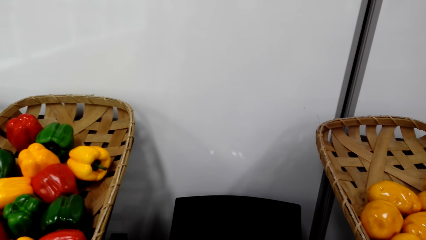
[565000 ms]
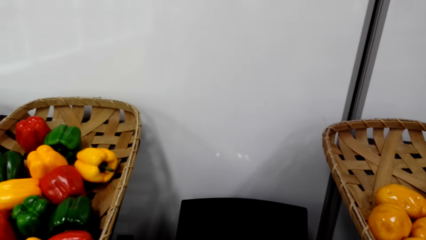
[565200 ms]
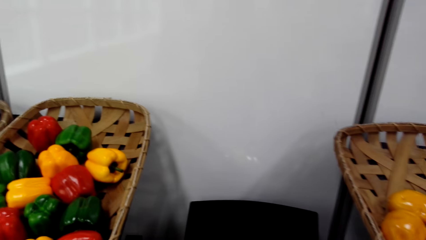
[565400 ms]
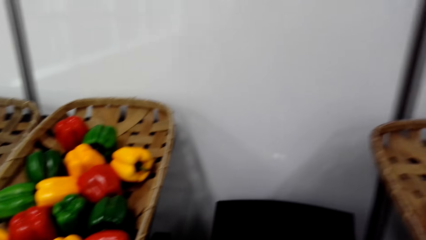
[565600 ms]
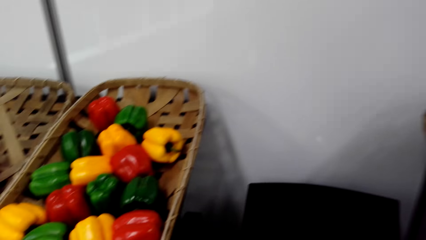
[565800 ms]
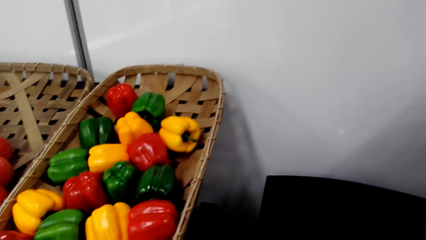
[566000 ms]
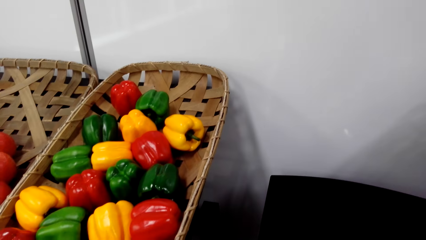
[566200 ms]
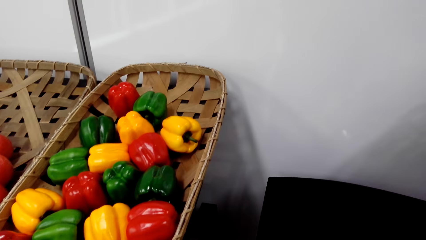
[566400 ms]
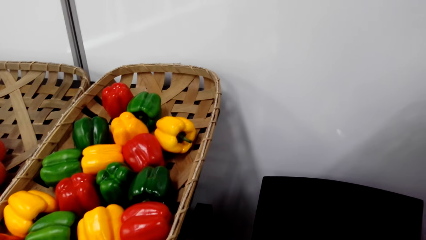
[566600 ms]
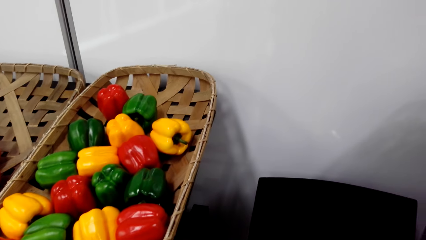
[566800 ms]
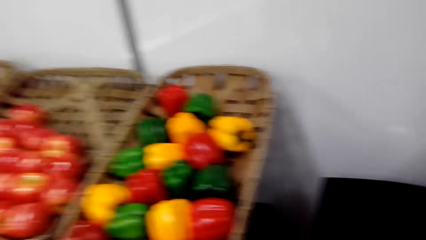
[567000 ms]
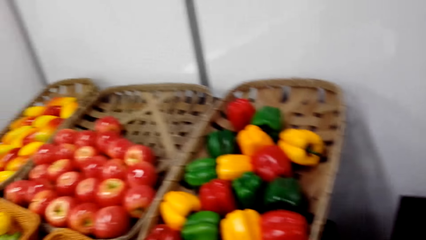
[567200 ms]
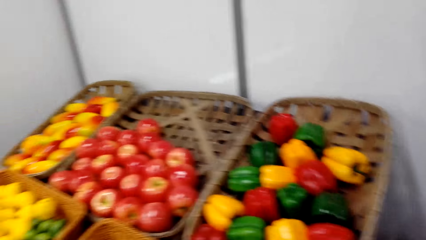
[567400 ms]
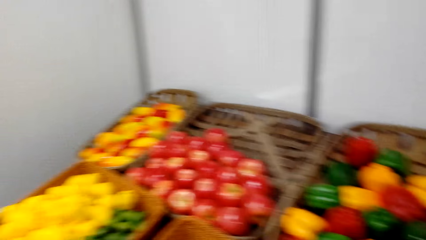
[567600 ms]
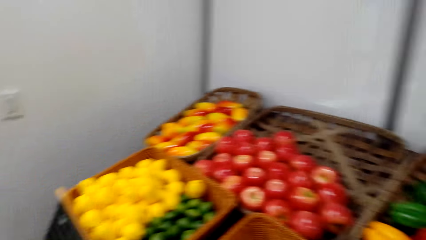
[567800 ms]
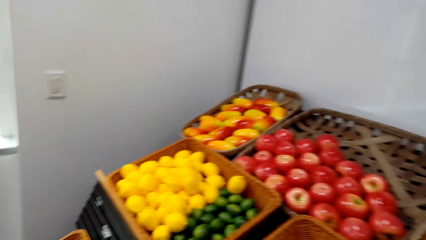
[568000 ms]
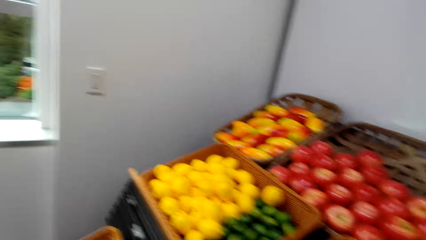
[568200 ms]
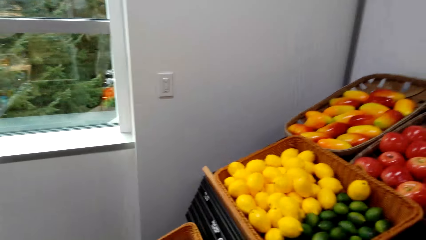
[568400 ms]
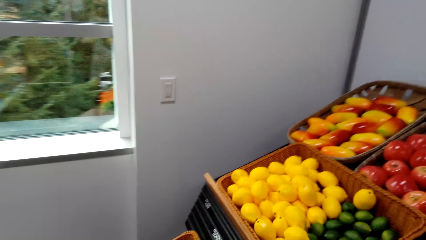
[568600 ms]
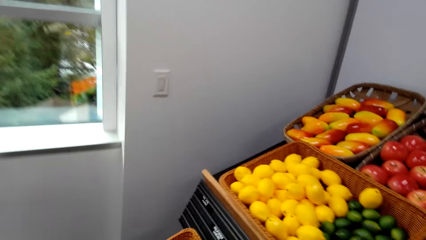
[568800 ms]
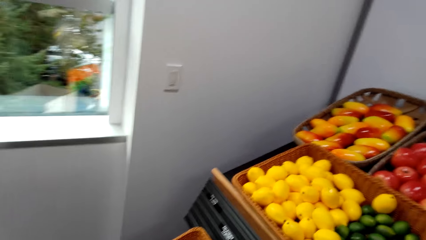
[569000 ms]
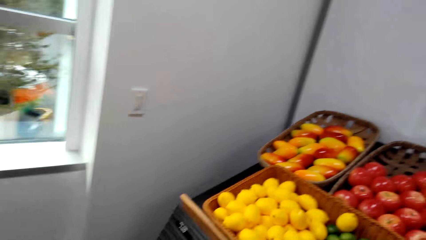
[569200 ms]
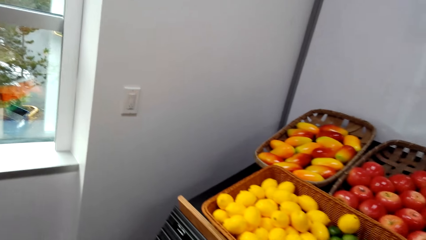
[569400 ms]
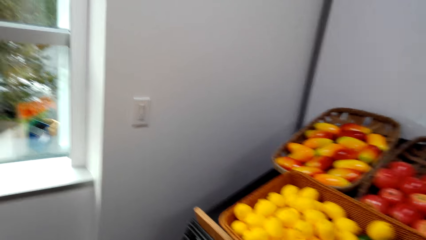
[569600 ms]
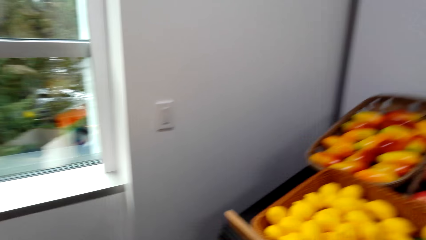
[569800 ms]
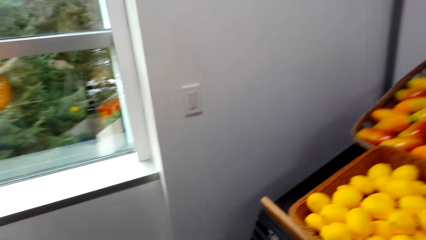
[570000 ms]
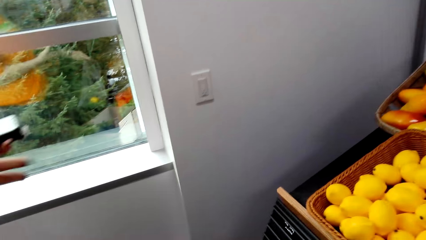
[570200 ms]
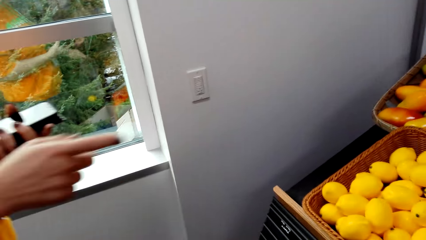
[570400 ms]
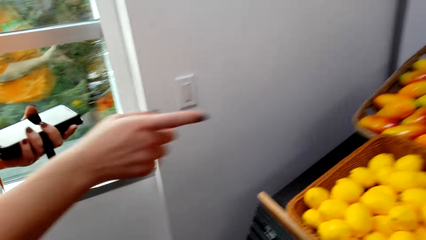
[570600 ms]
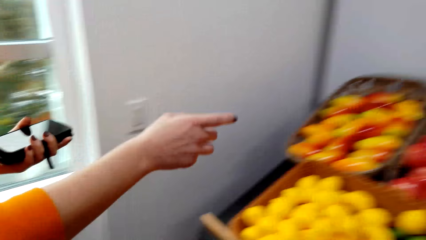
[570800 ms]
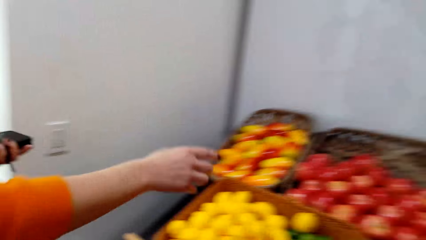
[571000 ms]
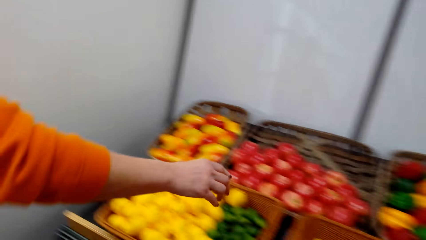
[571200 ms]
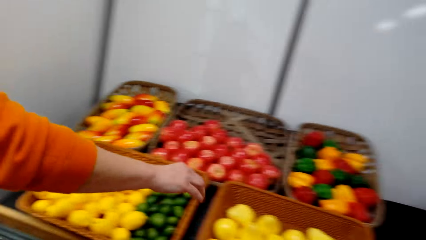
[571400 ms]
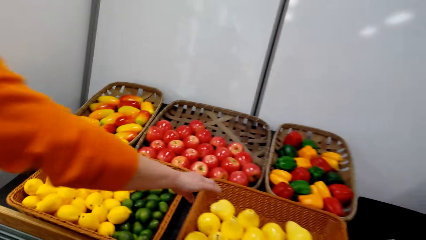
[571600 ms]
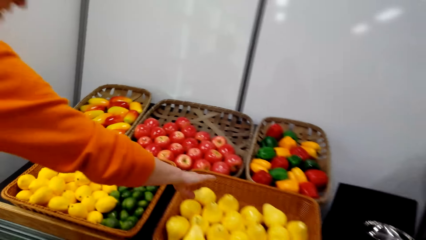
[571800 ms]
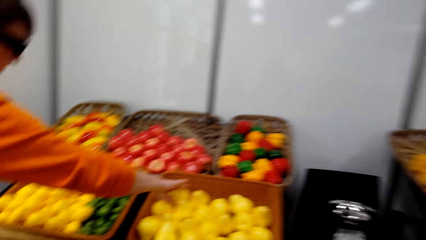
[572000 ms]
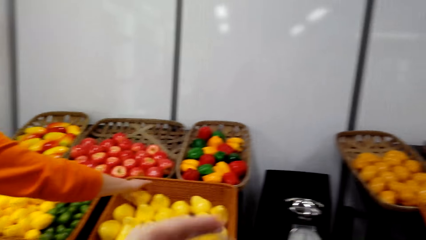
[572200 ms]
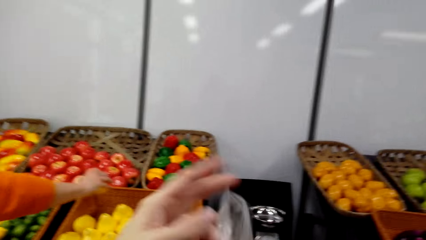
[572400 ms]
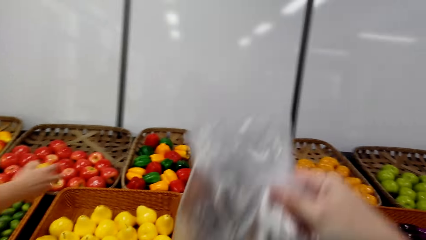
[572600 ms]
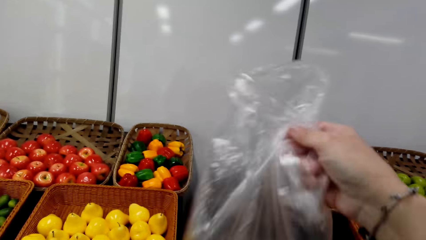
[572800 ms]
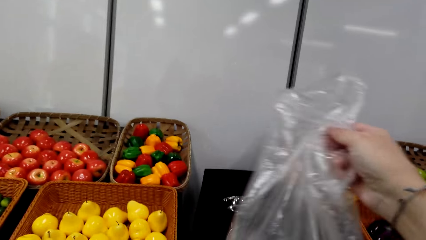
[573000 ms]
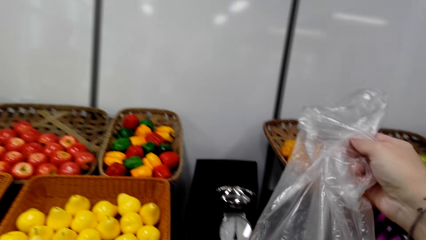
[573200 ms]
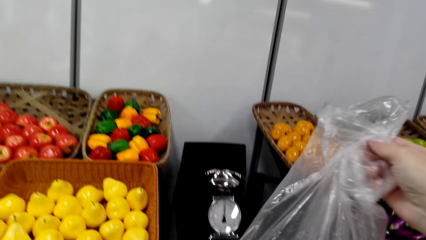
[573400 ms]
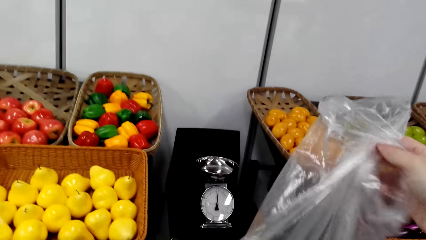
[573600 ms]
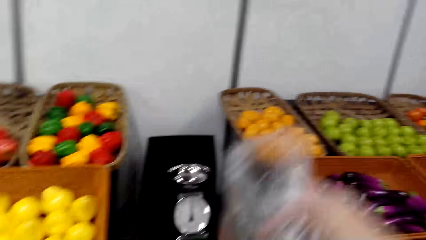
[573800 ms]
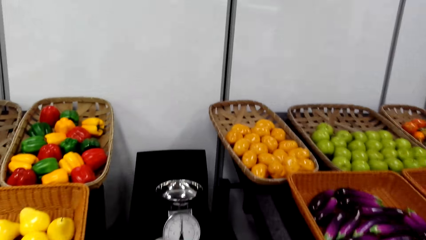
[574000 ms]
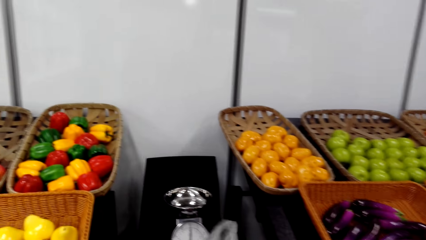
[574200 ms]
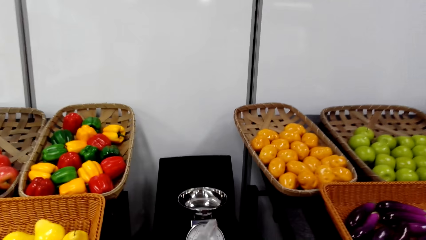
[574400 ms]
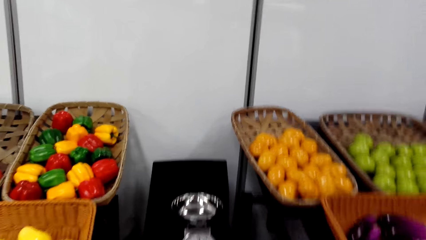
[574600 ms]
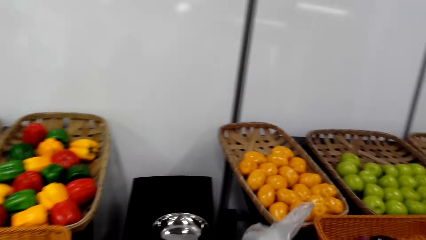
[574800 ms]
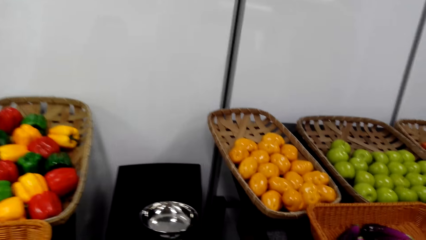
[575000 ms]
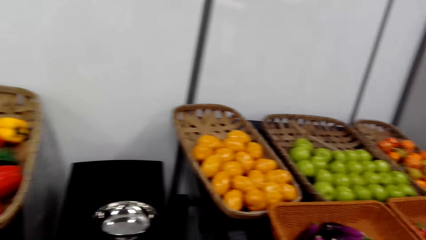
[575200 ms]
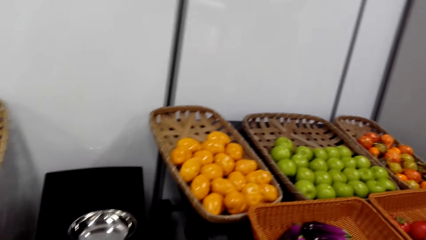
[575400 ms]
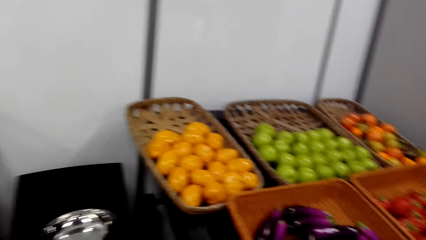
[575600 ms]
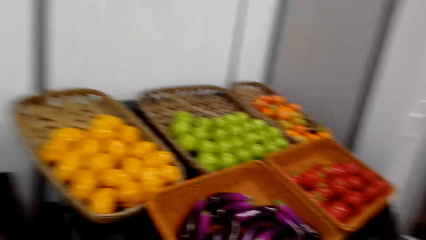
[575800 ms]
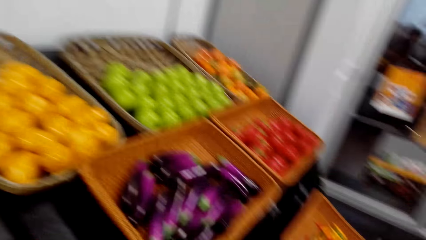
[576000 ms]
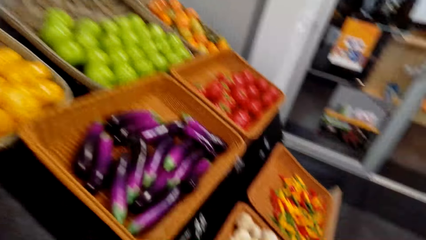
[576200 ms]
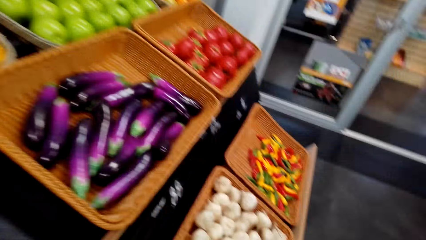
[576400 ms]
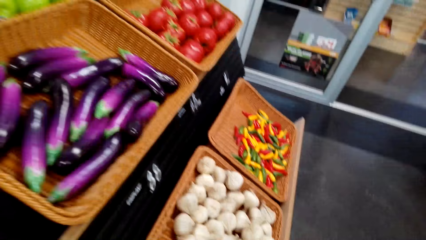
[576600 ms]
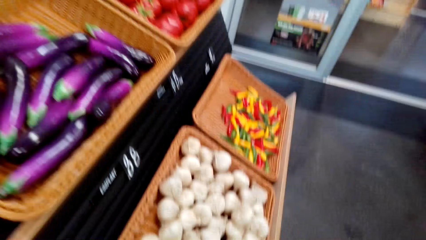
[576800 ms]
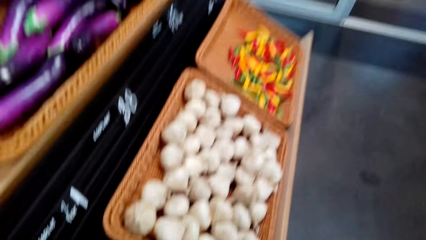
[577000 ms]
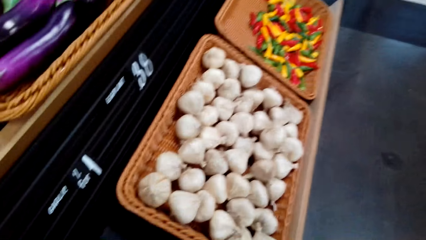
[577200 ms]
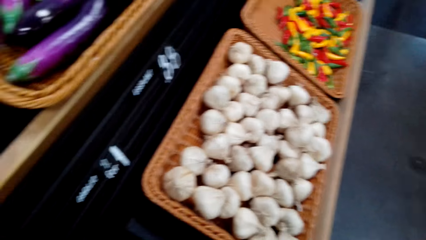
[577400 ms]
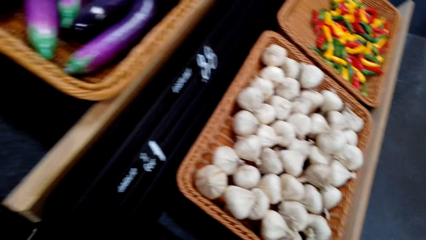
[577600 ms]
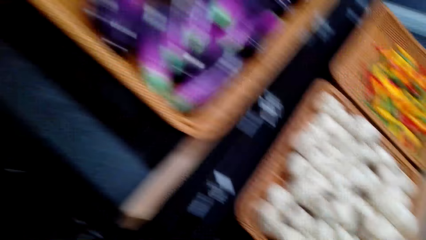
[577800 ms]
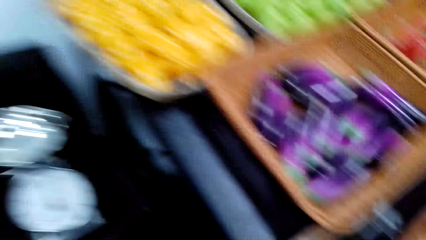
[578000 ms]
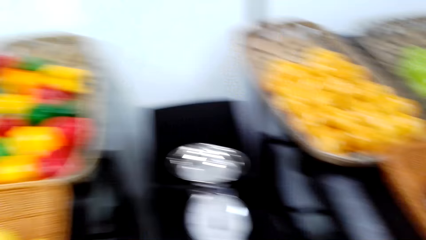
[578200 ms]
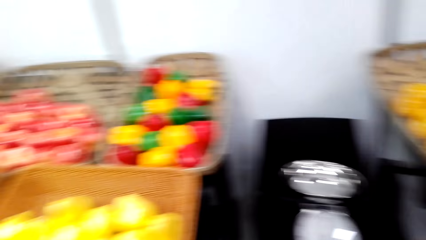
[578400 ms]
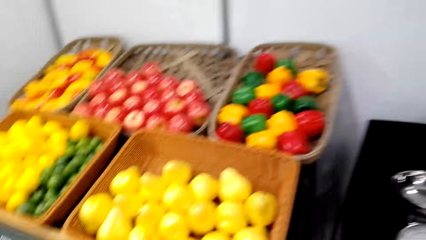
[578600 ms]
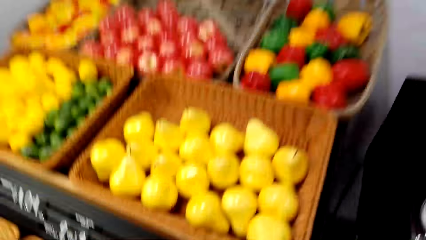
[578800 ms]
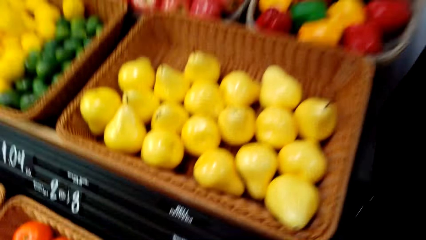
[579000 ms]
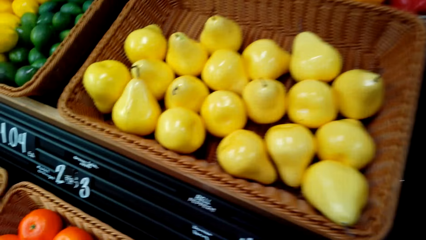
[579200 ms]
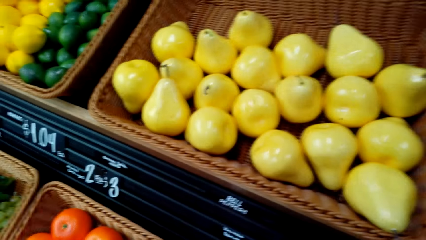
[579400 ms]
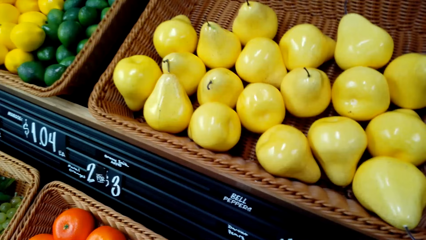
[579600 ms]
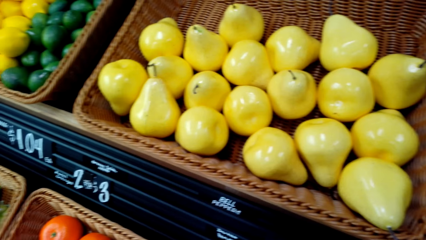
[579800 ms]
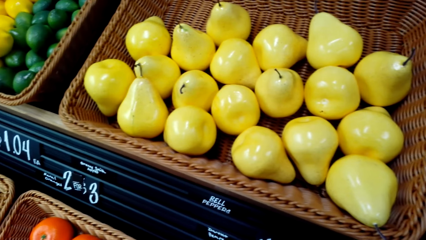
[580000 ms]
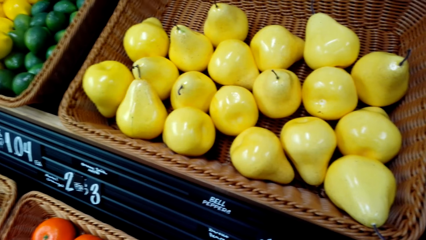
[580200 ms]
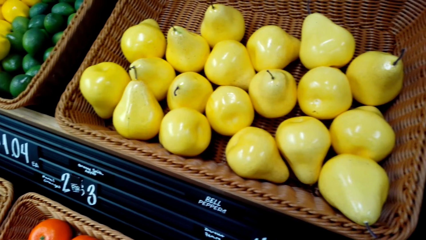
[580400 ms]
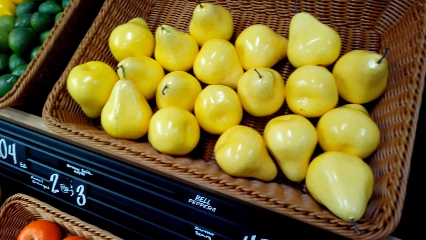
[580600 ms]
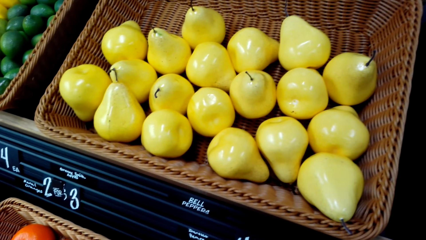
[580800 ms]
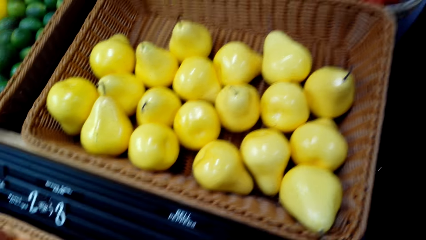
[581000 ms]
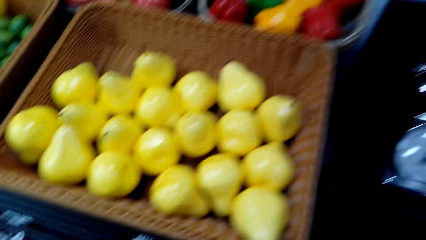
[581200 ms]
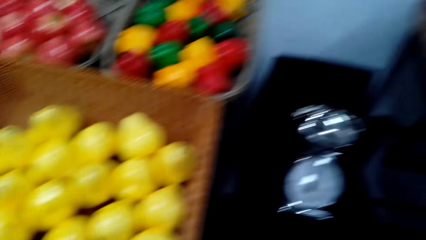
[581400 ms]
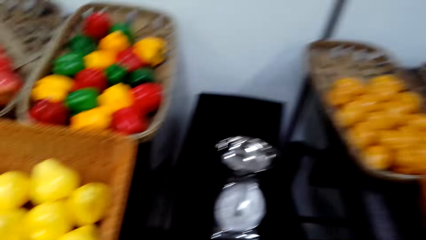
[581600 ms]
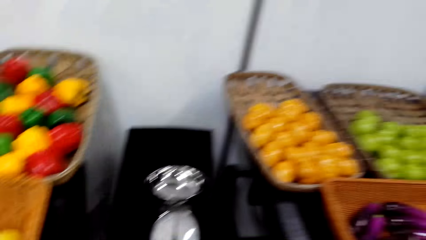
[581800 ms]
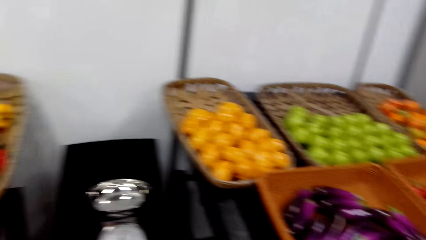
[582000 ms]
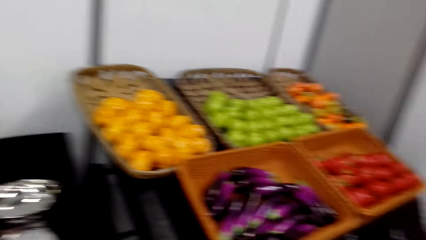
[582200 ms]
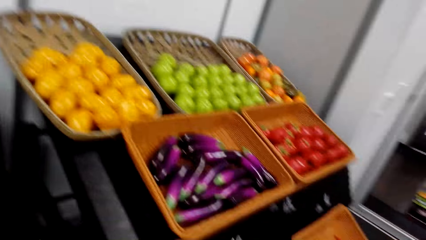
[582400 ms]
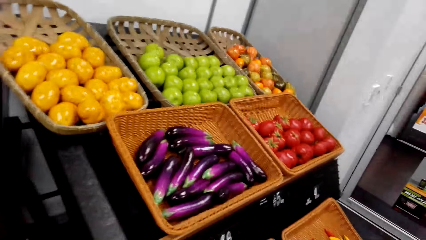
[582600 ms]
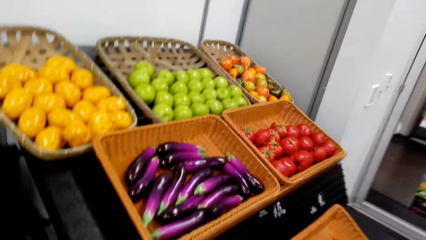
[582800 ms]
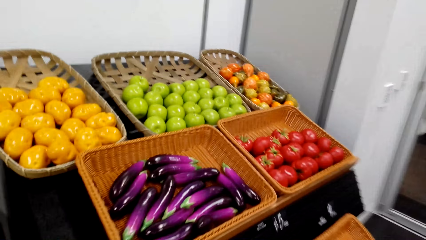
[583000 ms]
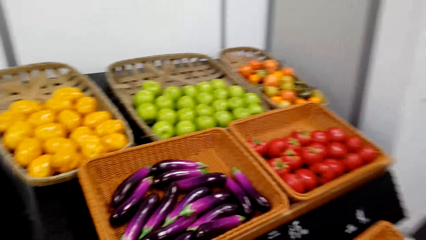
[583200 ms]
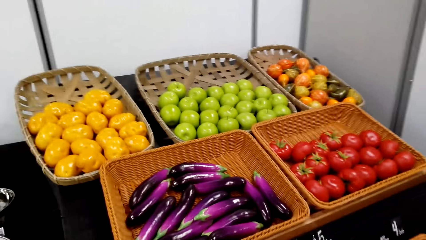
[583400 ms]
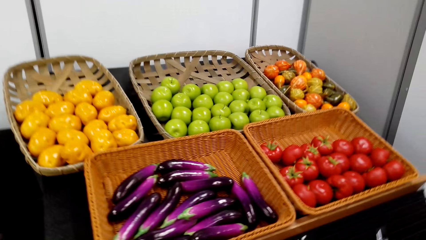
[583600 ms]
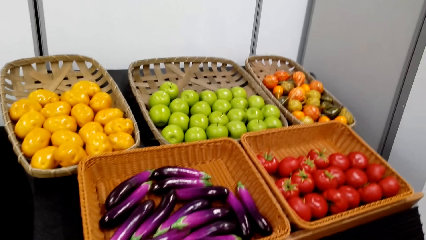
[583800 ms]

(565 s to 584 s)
The camera wearer moves around. They walk left. A lady moves towards vegetables. The lady picks a bell pepper or onion. The camera wearer lifts a nylon bag. They move around. They add something in the bag. They move around. They turn right.
